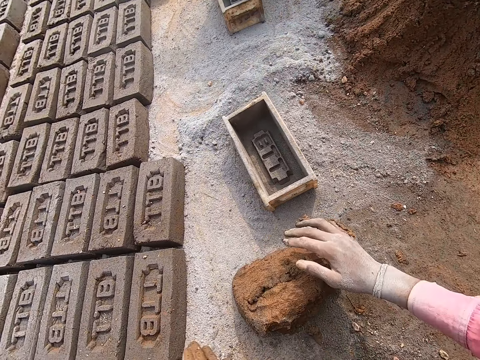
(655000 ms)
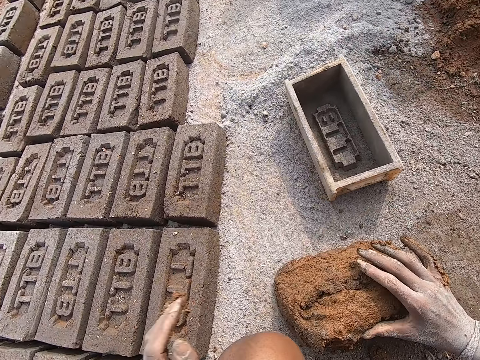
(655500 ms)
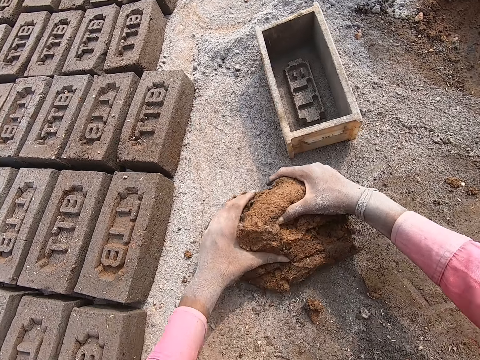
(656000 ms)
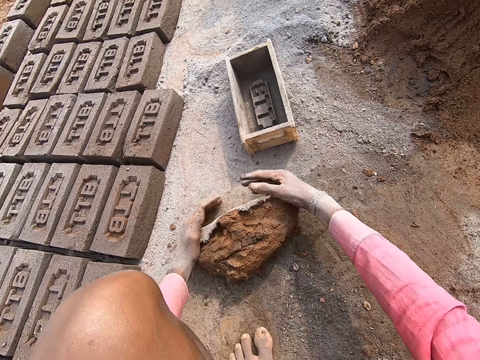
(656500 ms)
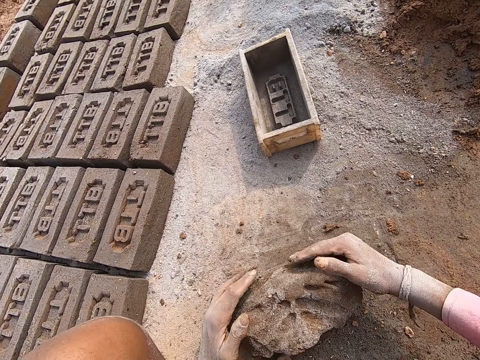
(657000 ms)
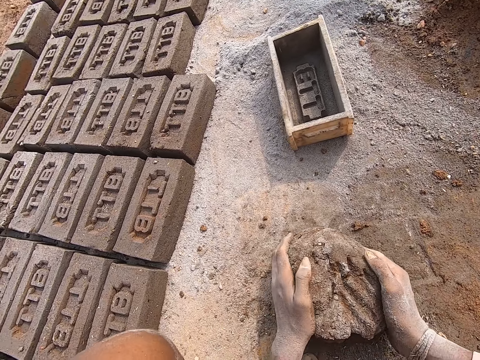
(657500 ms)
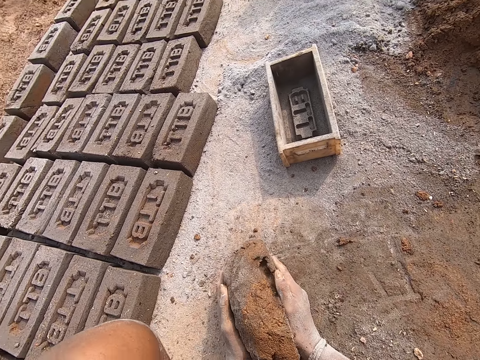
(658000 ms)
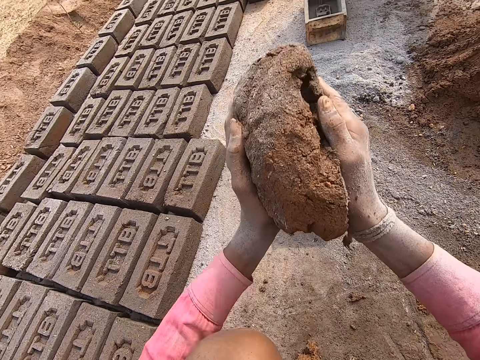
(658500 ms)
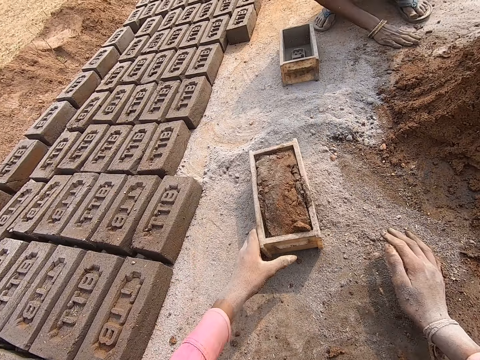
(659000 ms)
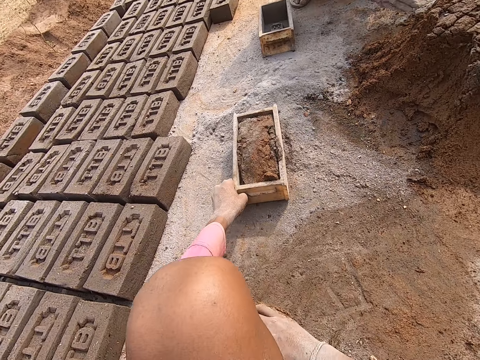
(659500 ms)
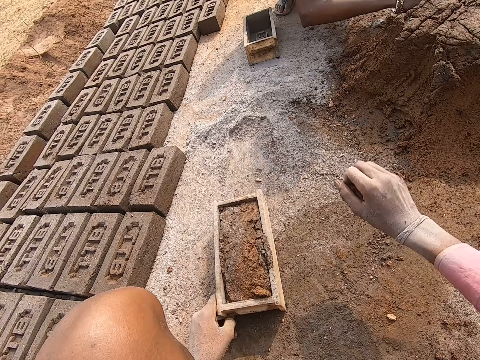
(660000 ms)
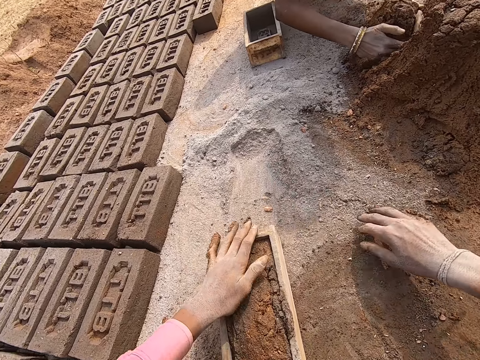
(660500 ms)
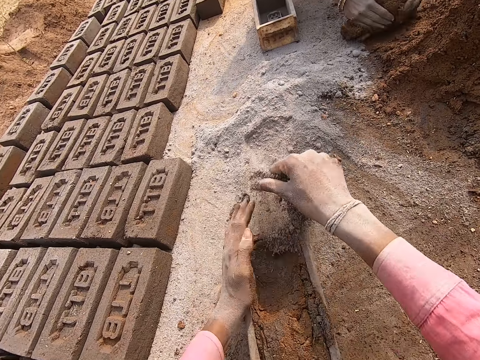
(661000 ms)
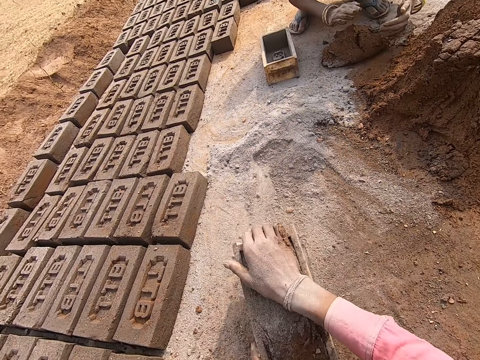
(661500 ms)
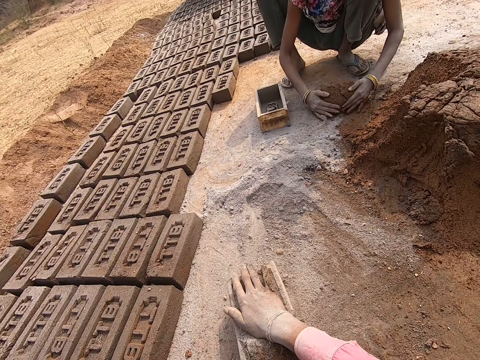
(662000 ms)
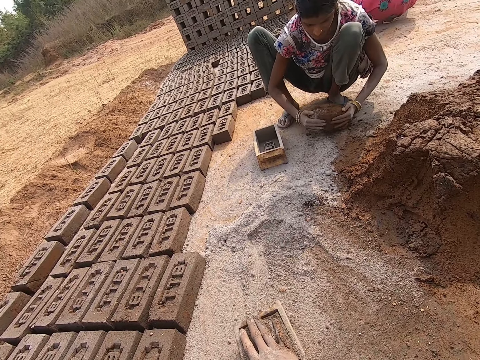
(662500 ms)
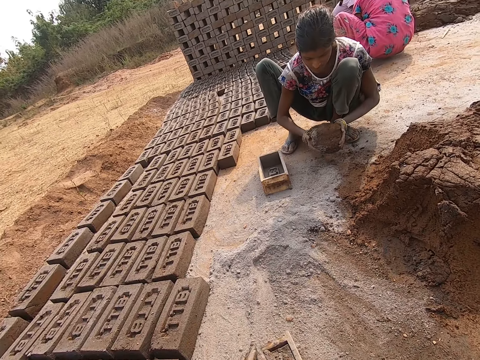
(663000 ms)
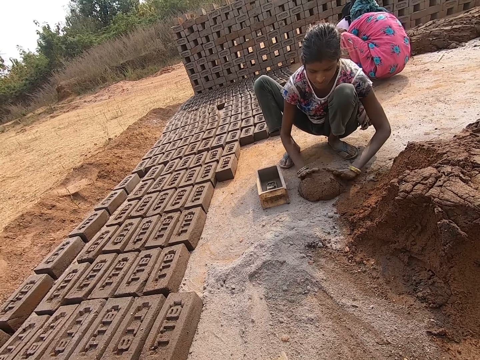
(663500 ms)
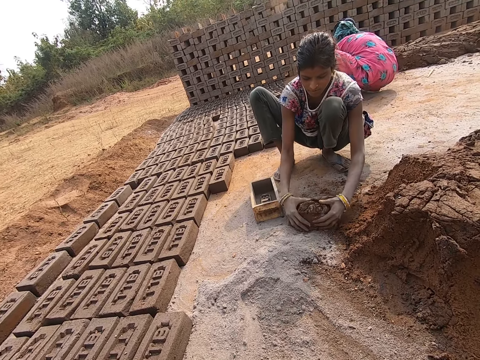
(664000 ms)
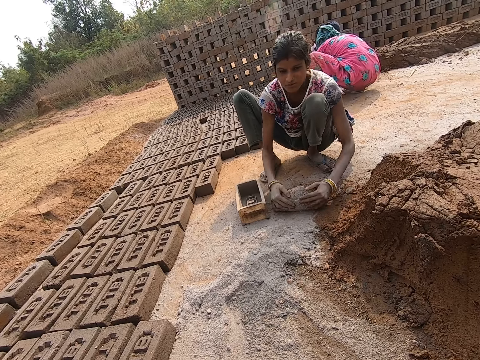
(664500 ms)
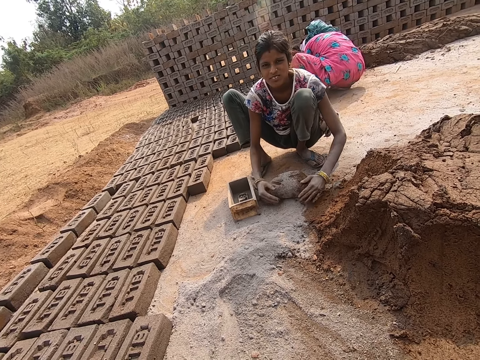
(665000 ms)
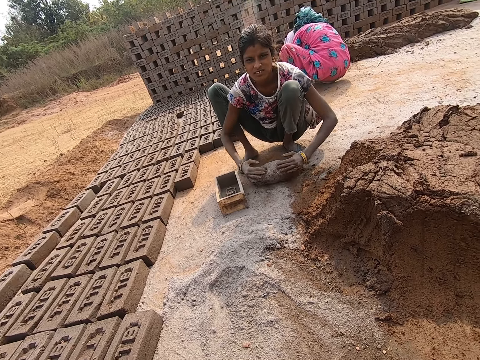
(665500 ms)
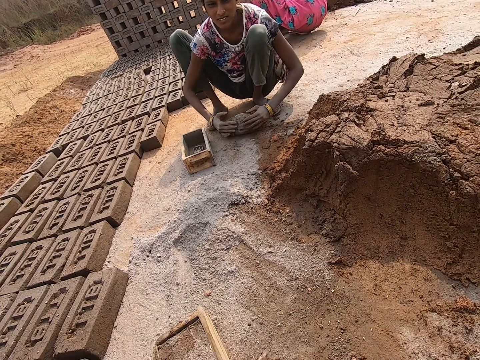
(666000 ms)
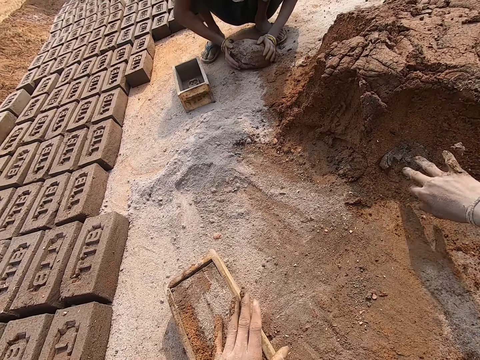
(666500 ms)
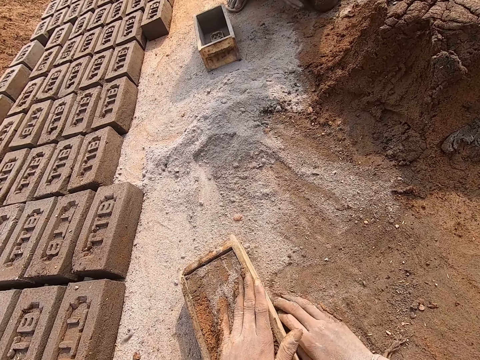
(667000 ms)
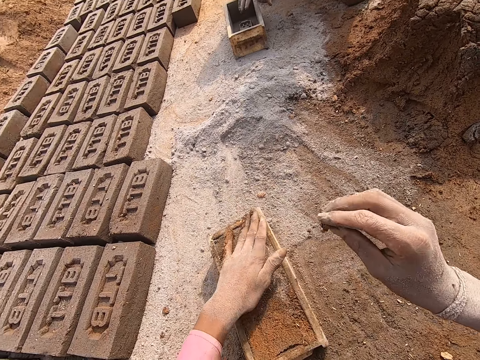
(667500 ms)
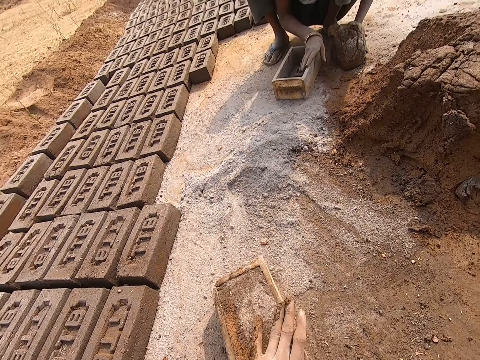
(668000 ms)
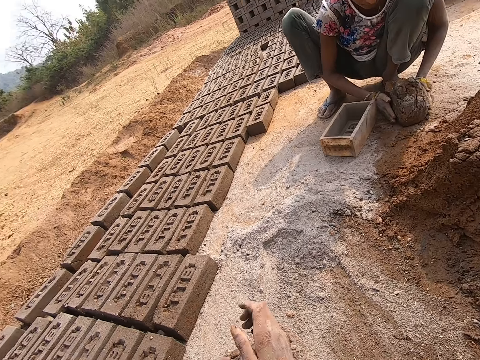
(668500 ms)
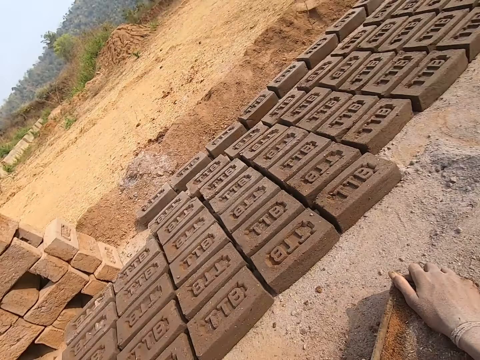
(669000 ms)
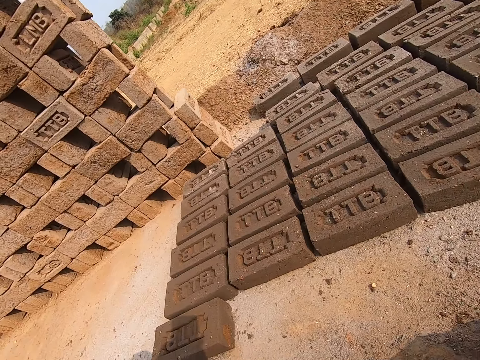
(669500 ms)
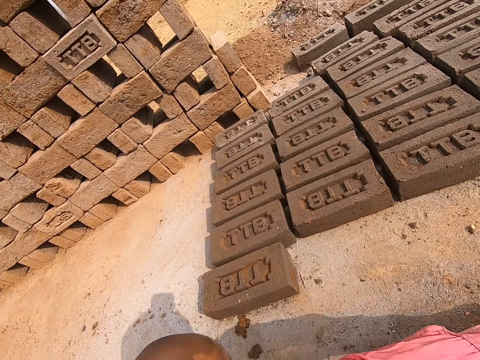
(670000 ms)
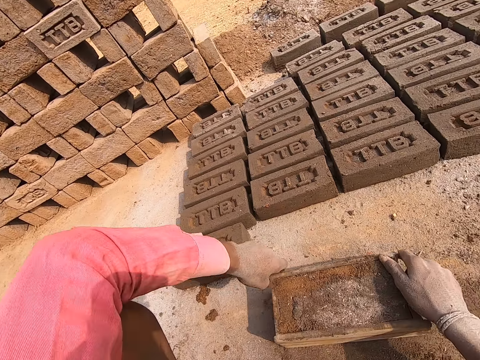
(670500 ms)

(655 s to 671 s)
The camera wearer puts the mud in the molder. They dust the mud. A person collects mud and molds the mud. The person moves the brick molder.

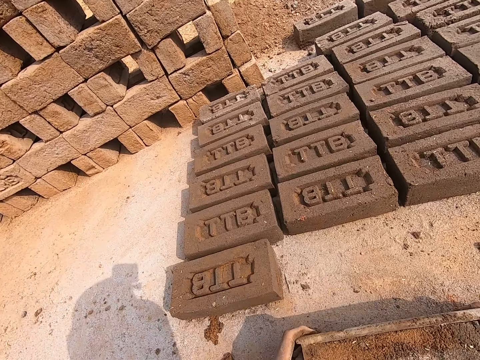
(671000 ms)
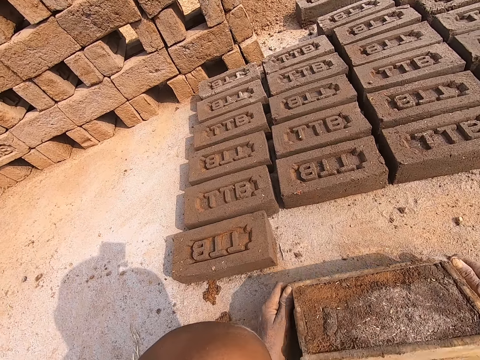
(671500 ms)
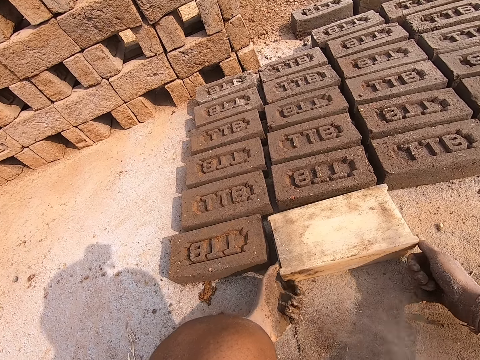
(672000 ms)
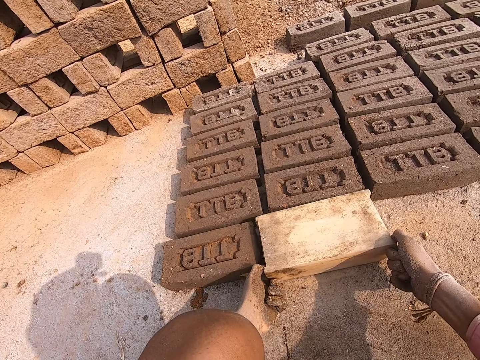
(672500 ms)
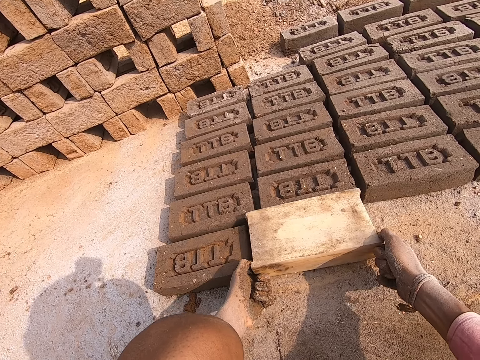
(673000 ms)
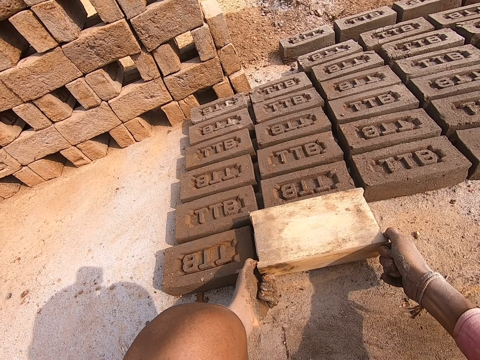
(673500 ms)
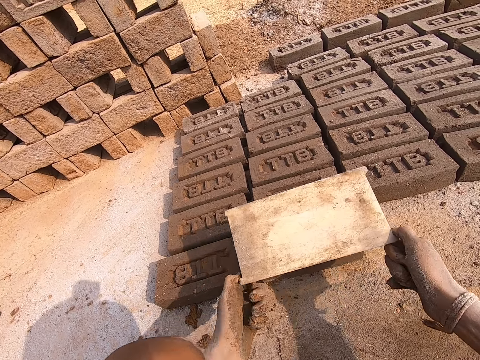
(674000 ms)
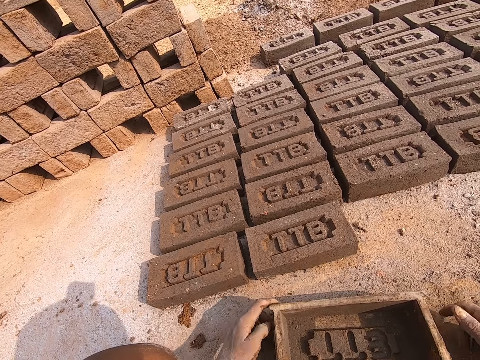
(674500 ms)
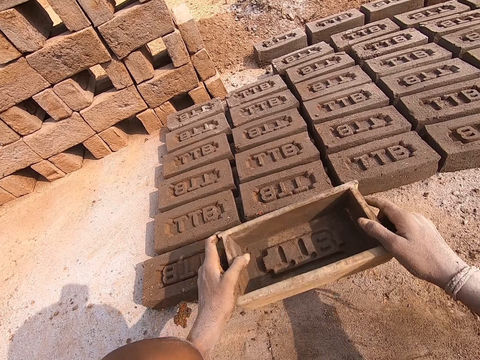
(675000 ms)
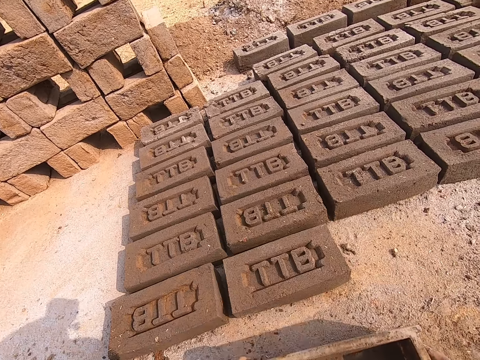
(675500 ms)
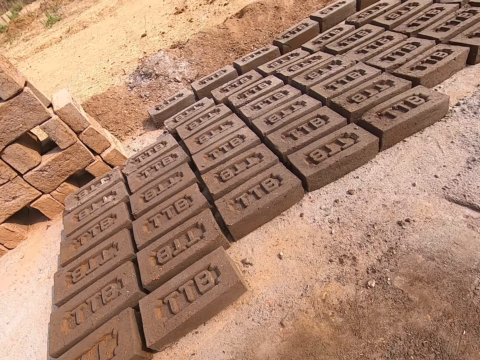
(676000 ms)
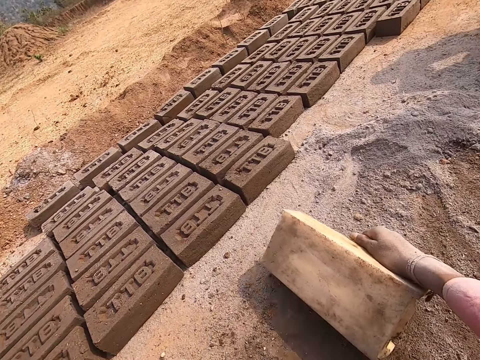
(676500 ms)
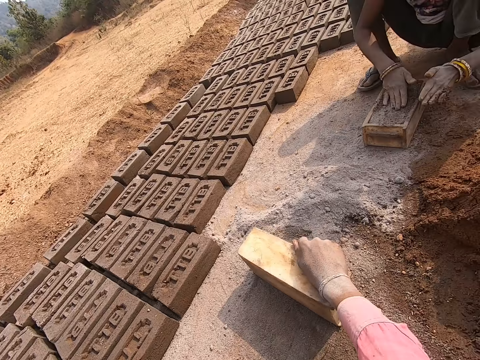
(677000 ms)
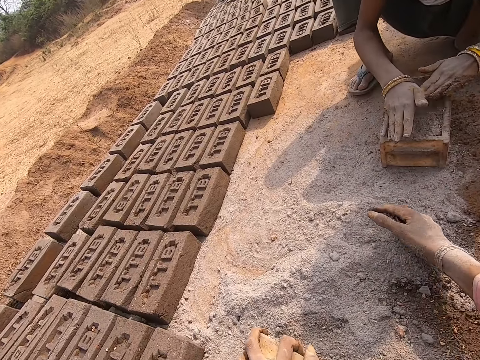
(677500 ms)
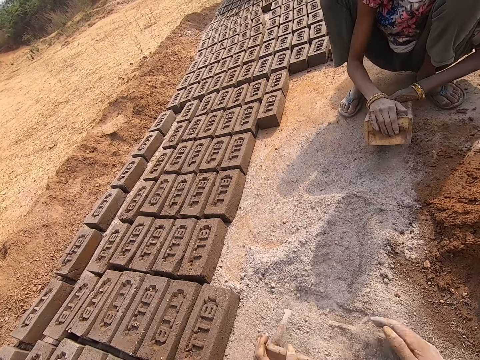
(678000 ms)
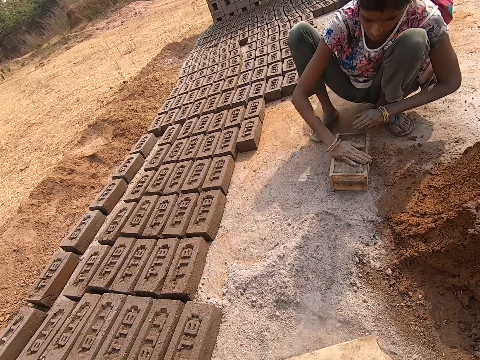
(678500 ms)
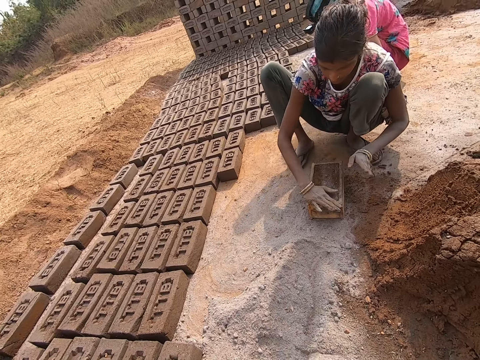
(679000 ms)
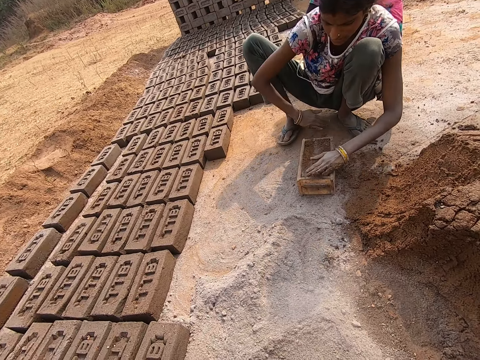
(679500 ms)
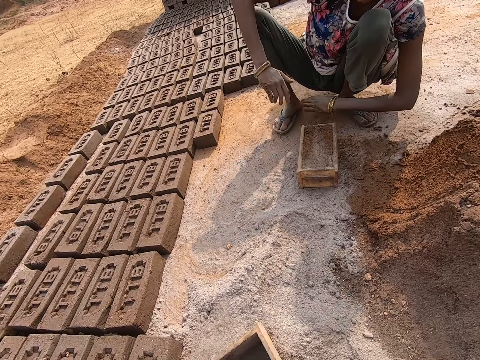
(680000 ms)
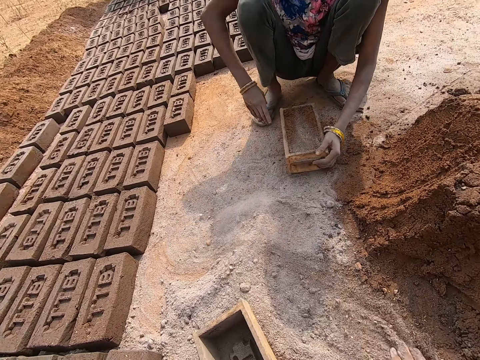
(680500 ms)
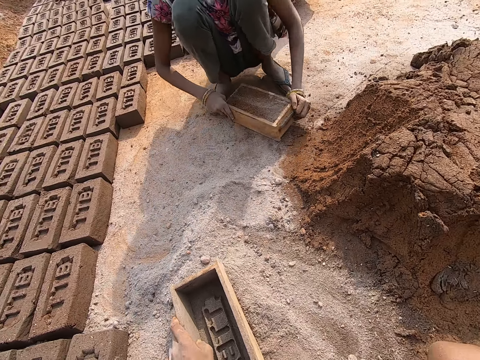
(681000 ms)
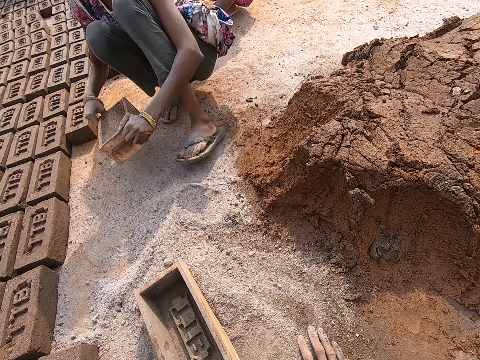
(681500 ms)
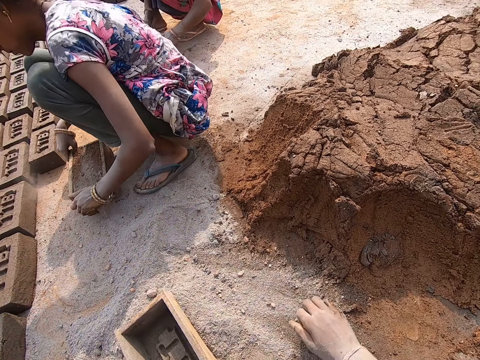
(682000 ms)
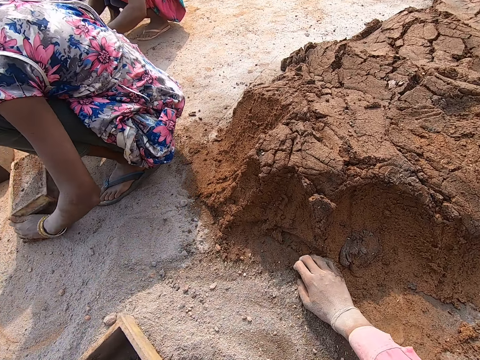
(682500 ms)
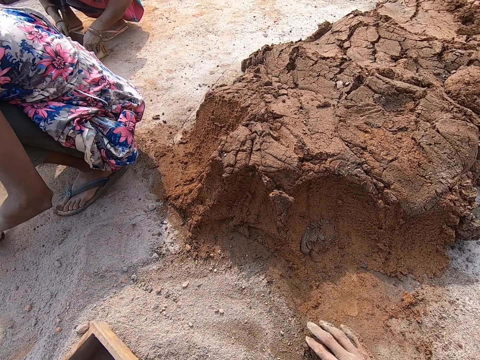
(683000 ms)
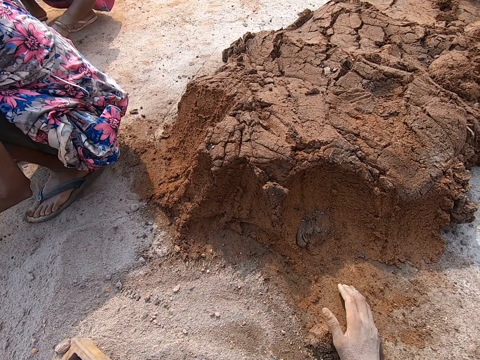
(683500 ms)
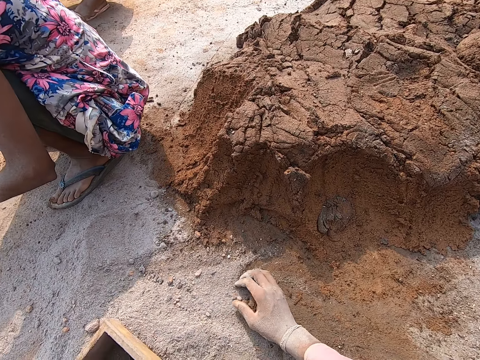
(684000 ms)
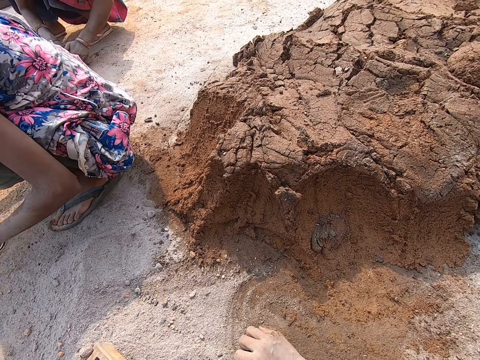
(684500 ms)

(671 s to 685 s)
The camera wearer removes a brick from the mold. They turn the brickmould. They put soil in the brickmould. A person shaped mud in the molder. The camera wearer throws off dust.
